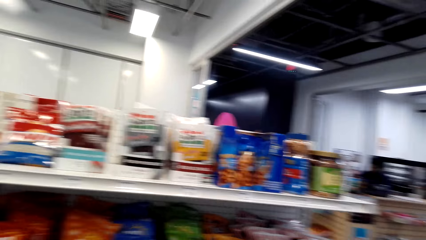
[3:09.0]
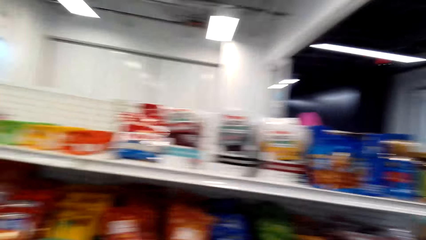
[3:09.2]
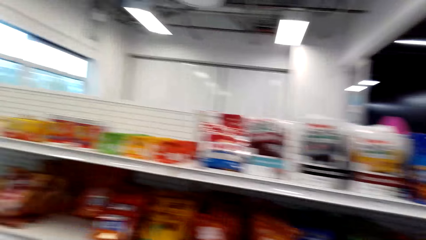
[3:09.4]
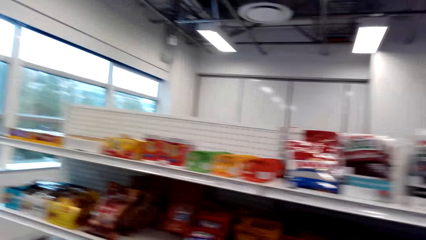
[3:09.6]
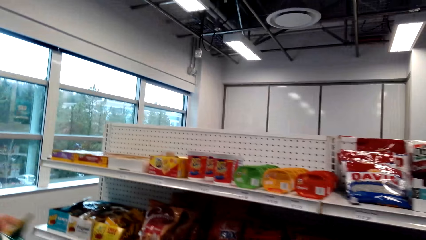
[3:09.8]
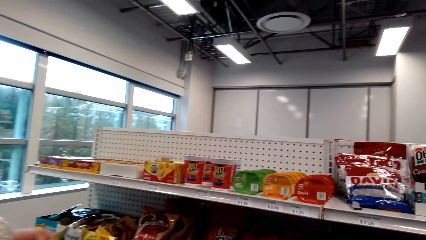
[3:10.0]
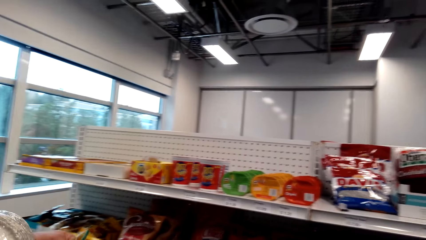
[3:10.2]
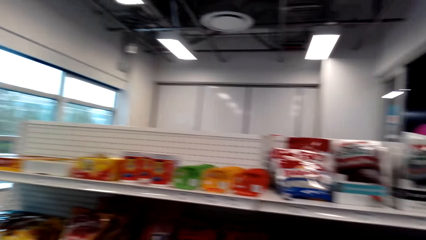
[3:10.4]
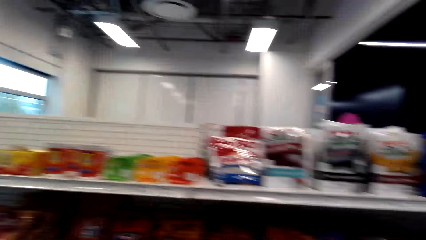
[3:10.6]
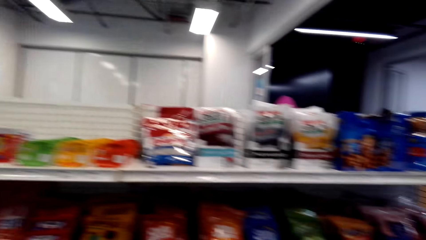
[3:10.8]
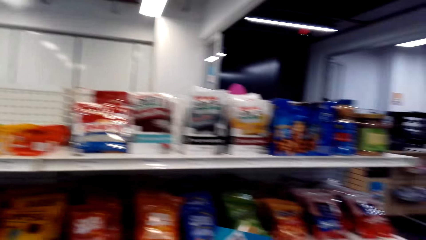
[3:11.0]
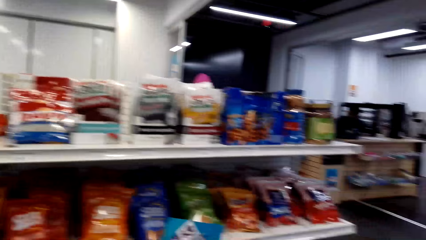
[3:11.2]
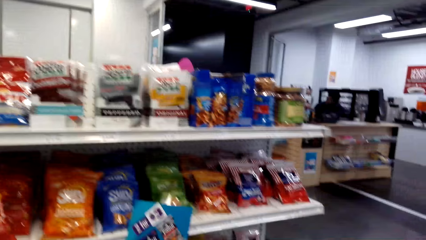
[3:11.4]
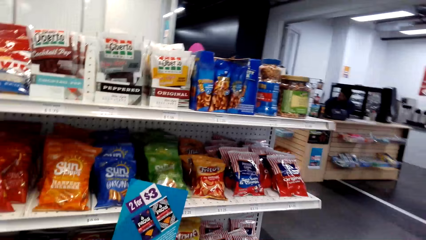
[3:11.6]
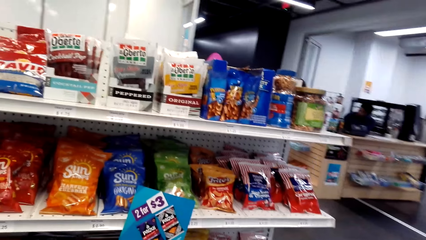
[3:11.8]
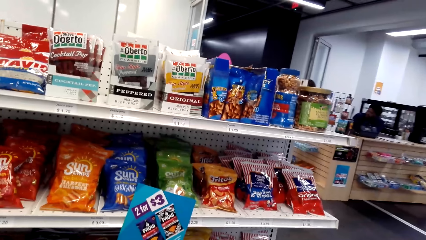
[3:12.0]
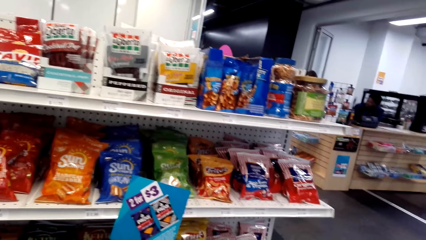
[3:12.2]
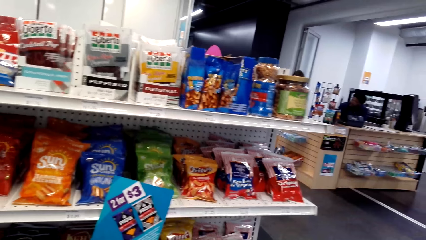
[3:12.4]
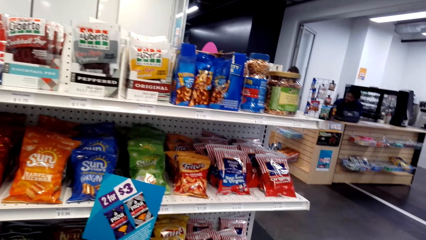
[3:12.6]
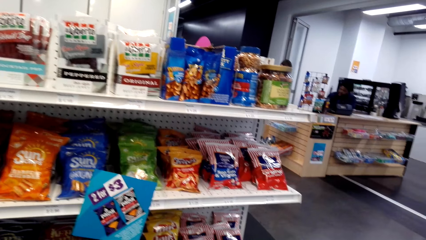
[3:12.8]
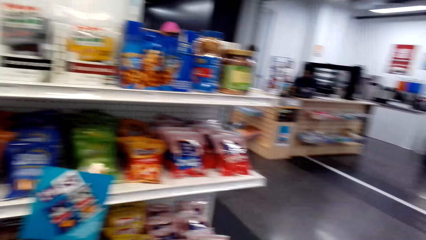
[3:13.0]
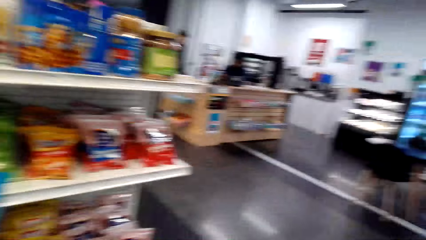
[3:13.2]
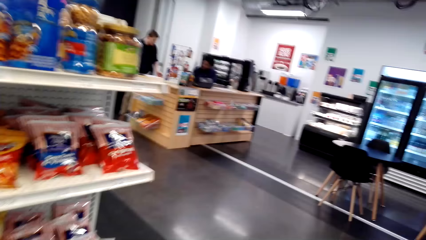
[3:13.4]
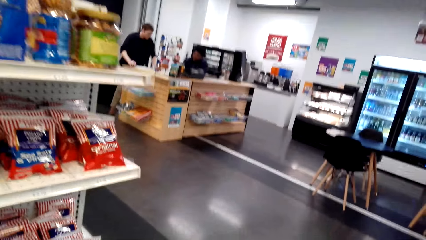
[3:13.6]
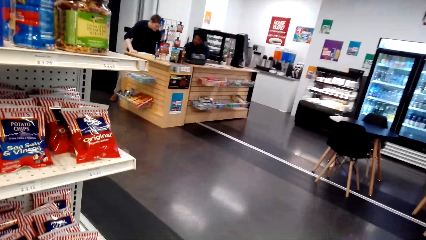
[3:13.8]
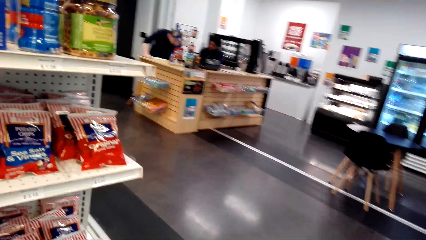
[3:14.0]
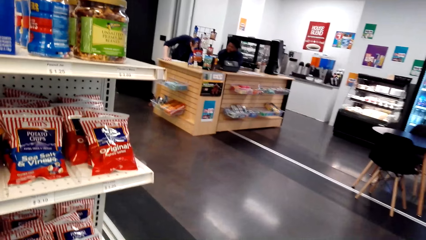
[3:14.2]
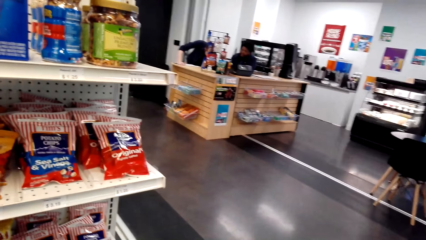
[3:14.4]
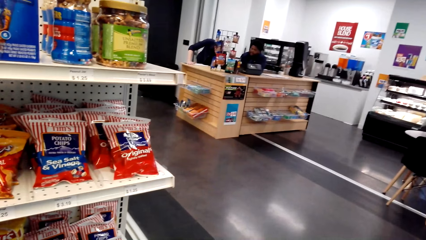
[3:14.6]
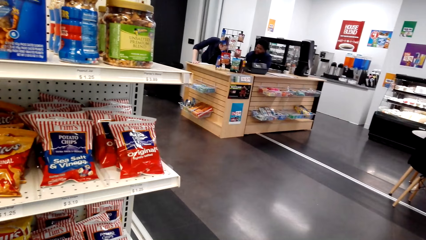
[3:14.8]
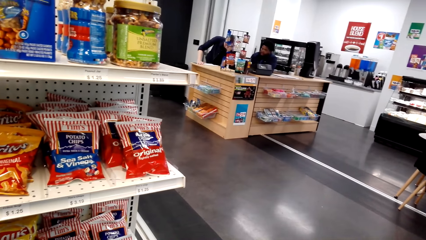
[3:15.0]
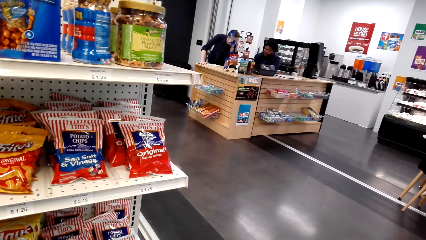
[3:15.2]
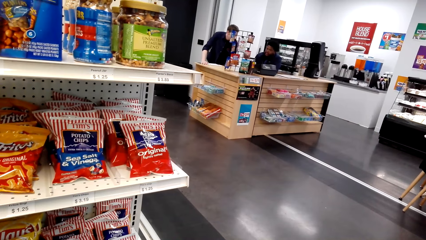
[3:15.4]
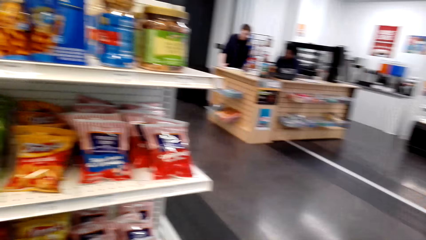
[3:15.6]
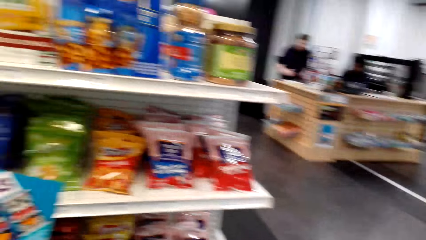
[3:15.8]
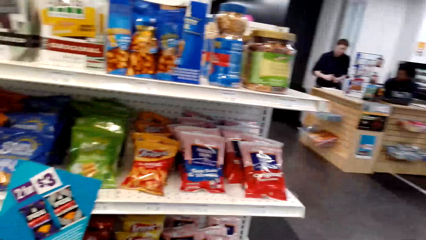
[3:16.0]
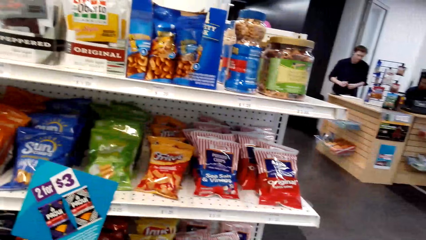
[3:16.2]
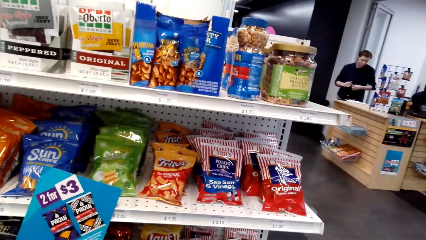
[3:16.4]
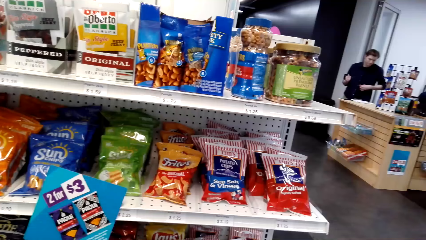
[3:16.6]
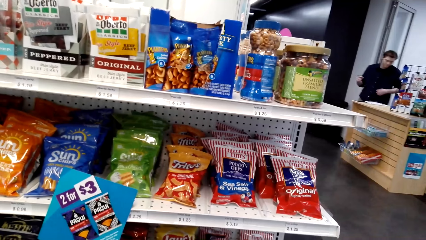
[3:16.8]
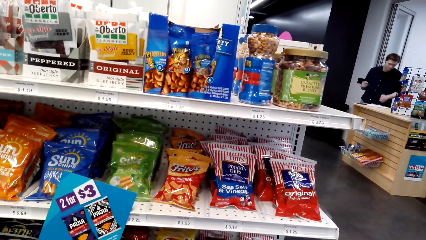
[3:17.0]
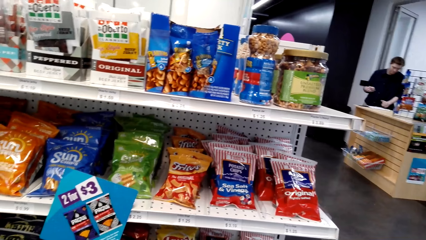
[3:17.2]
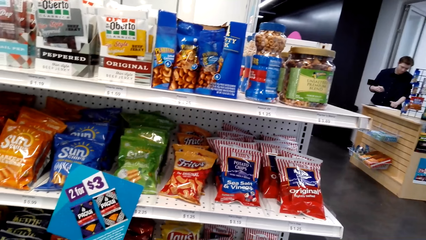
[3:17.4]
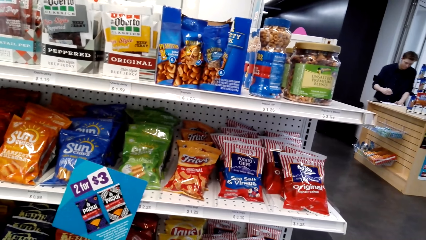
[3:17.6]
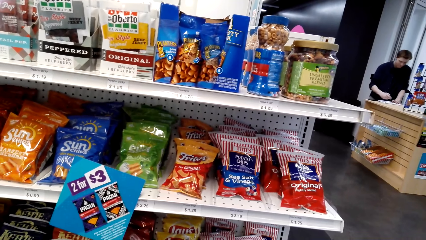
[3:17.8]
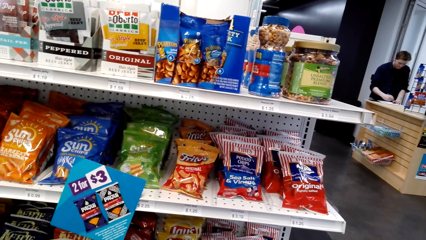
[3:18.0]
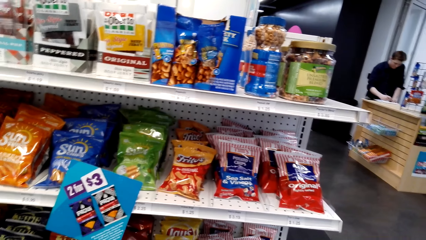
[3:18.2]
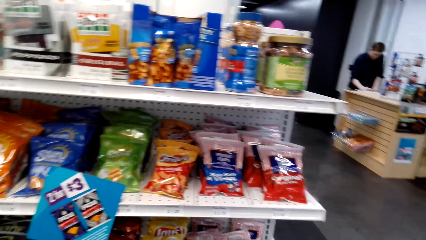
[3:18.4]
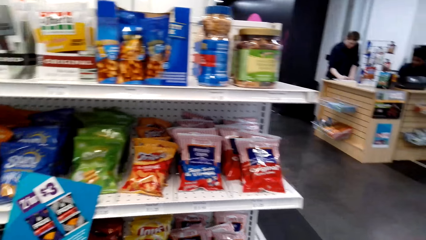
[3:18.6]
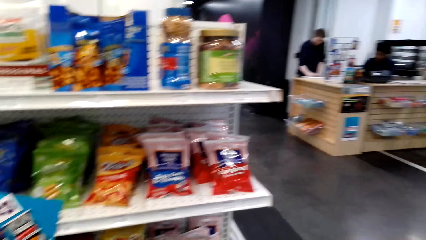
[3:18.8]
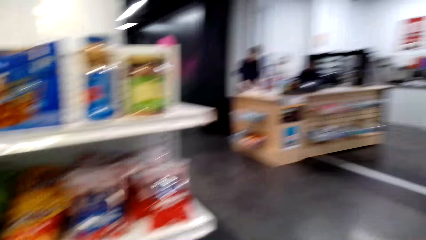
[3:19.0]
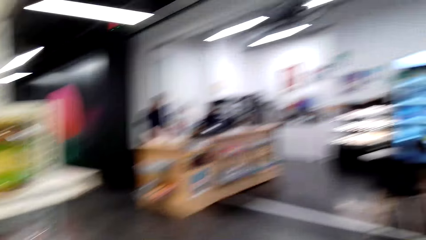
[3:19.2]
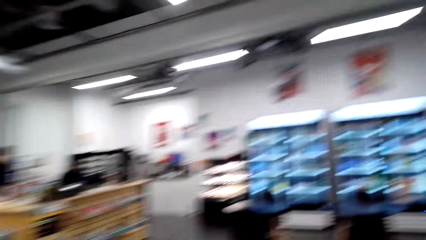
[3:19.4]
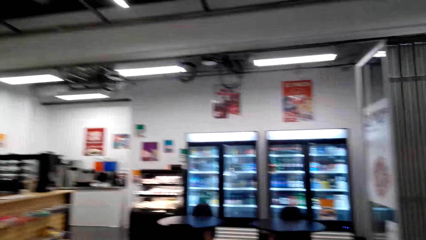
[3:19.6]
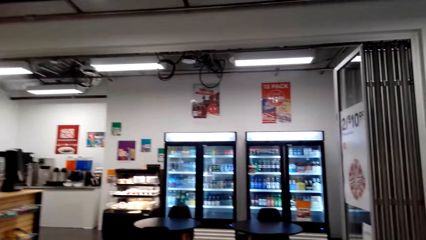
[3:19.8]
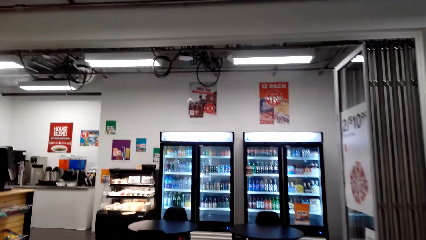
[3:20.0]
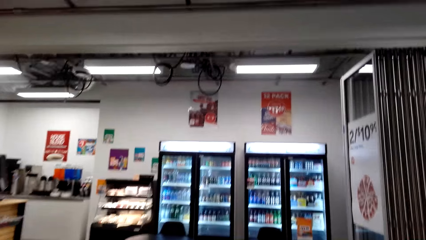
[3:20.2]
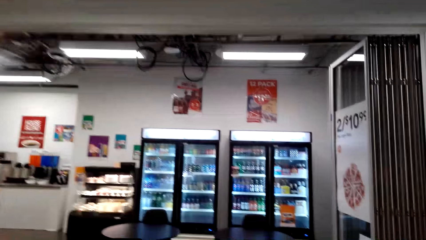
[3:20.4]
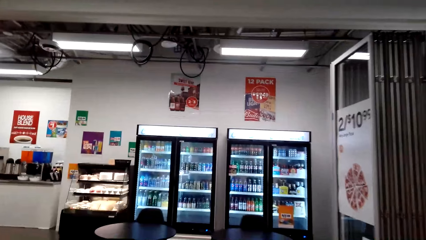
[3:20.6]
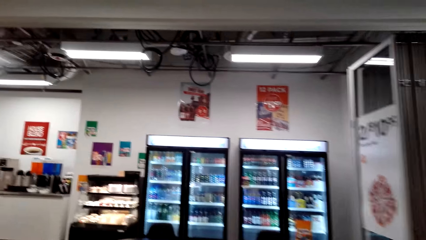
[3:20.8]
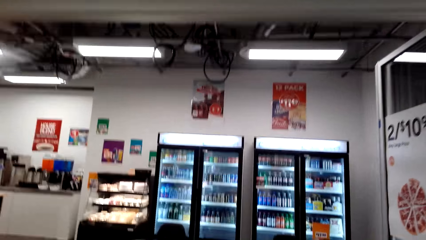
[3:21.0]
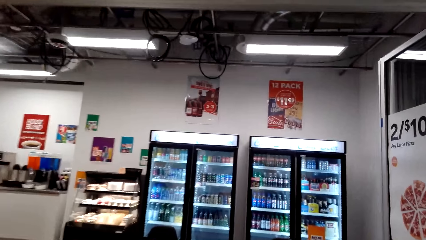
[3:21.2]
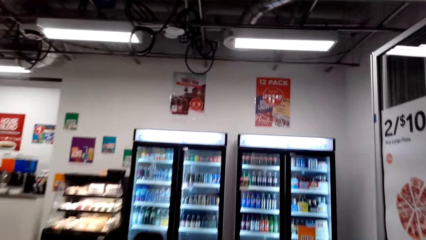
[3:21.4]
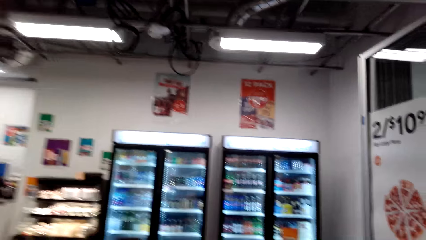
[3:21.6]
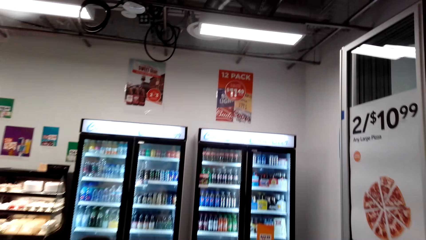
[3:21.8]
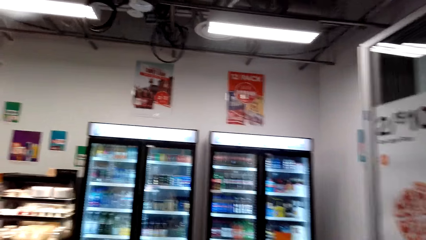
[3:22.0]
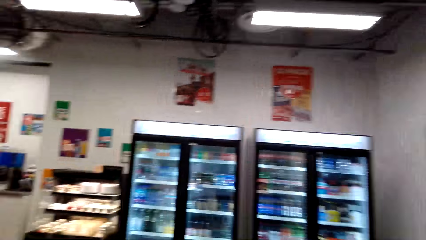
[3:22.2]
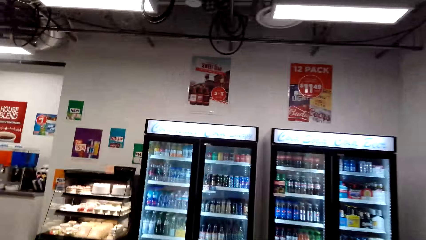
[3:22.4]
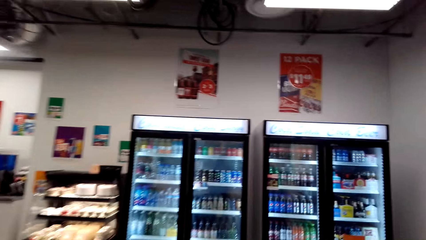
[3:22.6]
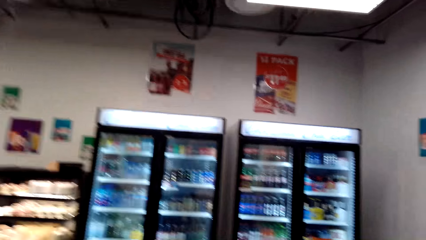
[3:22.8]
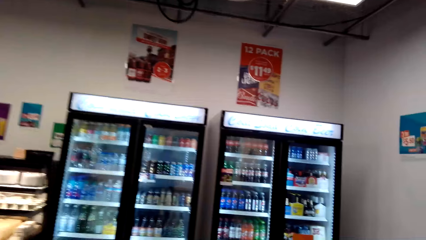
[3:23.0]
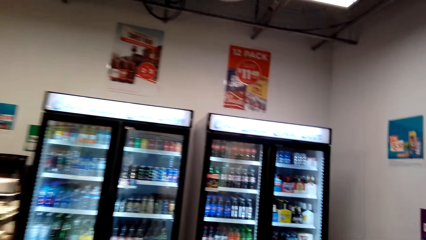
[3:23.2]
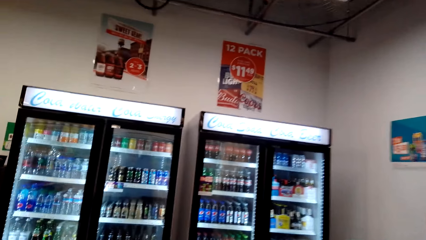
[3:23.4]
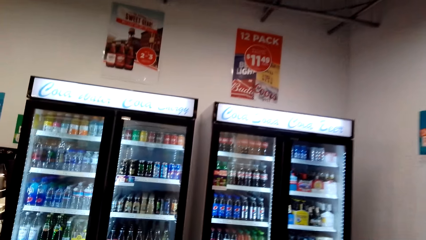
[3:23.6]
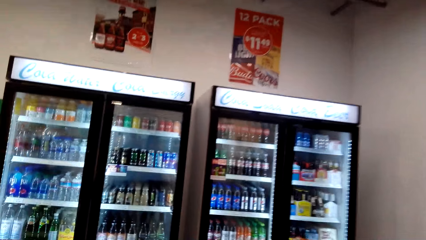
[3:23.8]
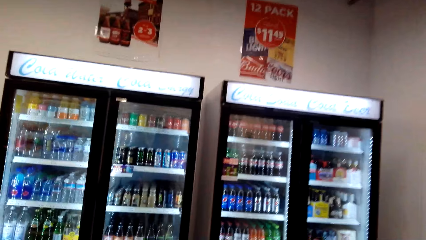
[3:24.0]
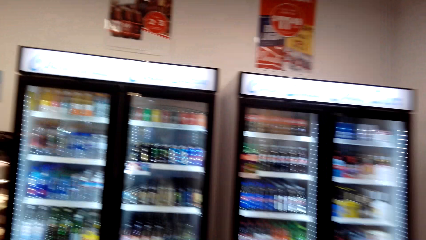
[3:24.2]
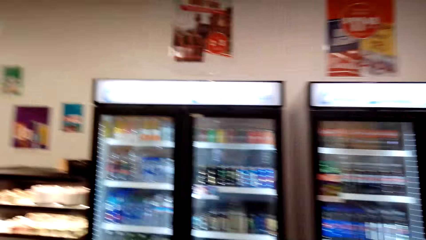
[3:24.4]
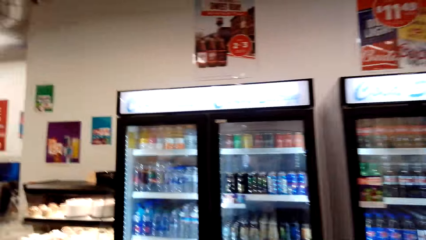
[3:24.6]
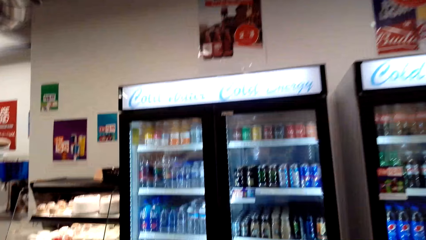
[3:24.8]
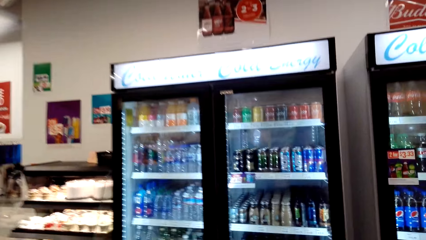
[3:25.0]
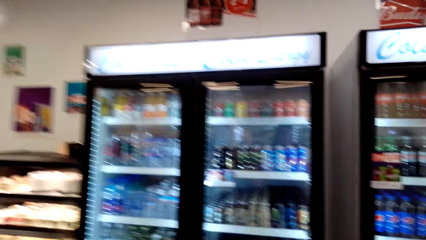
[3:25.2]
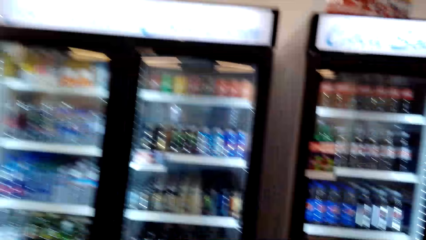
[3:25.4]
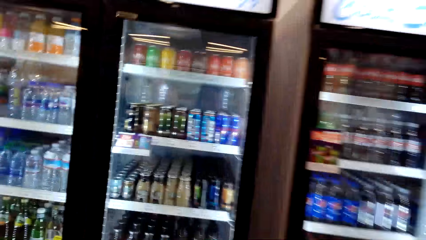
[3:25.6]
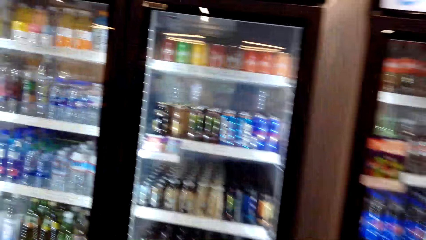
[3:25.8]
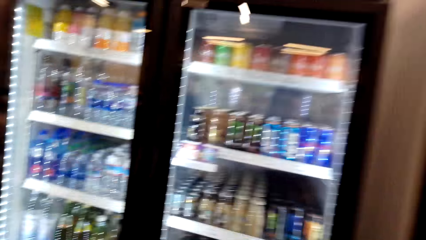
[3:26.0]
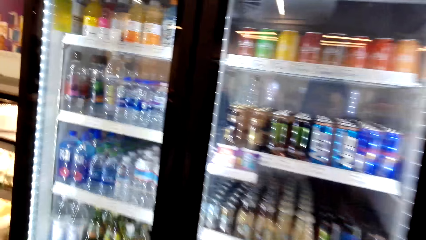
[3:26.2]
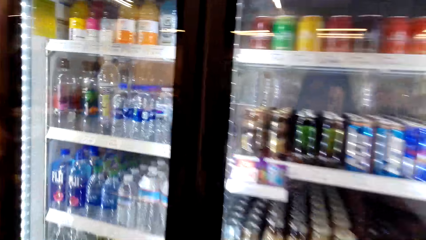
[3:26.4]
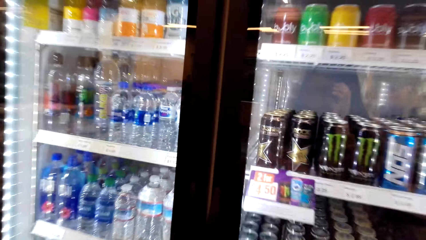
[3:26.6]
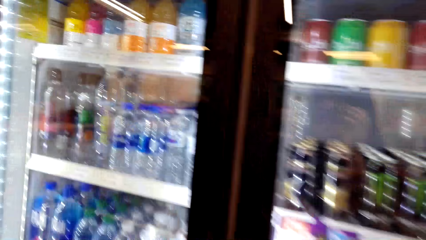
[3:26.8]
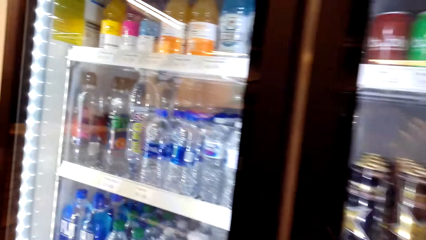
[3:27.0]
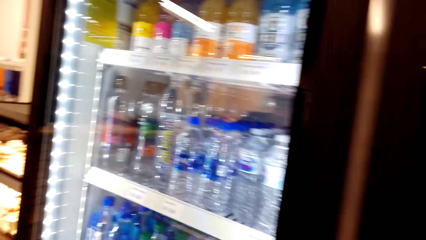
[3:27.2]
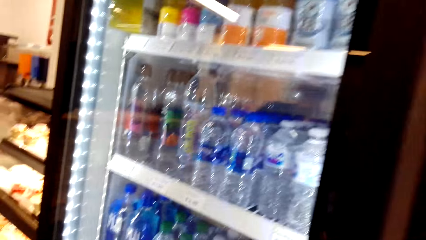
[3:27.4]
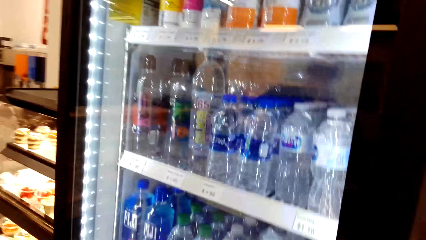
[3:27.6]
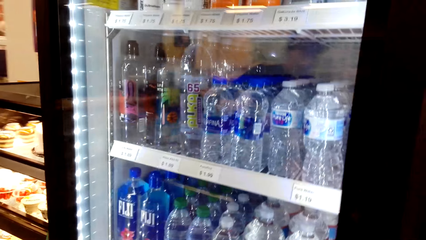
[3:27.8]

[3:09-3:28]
The camera wearer converses with a woman. A man talks to another man. The camera wearer looks around the supermarket. The other man holds the desk, bends slightly, stands upright, removes a lid from a pen, and writes down on a book. The camera wearer walks around the supermarket. They talk to the woman.
